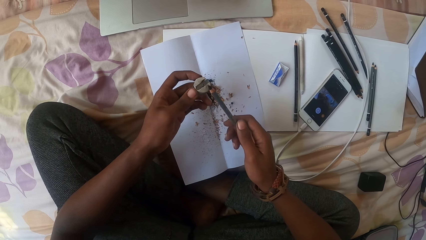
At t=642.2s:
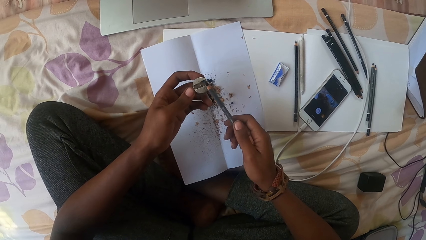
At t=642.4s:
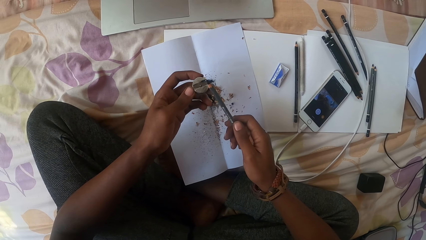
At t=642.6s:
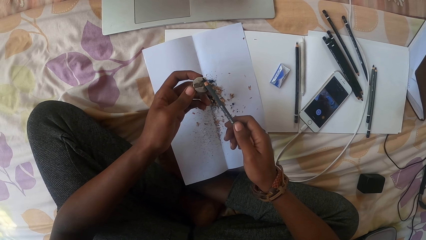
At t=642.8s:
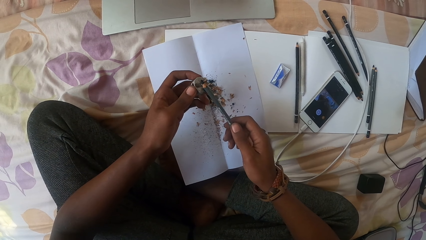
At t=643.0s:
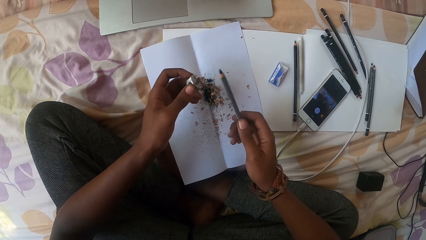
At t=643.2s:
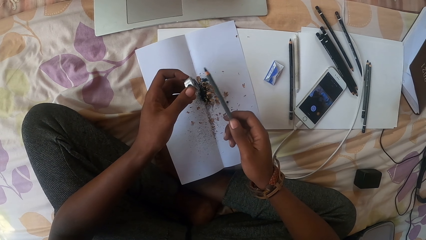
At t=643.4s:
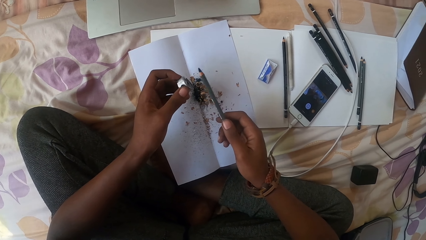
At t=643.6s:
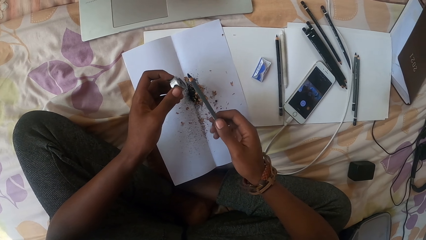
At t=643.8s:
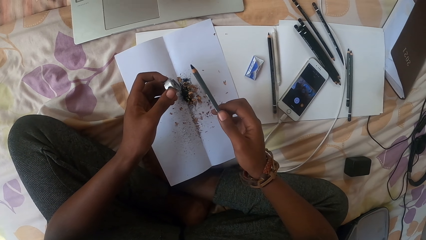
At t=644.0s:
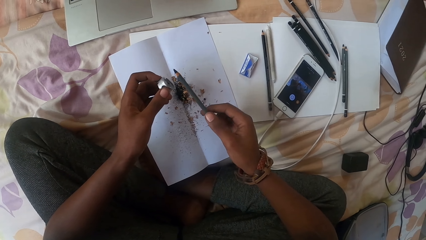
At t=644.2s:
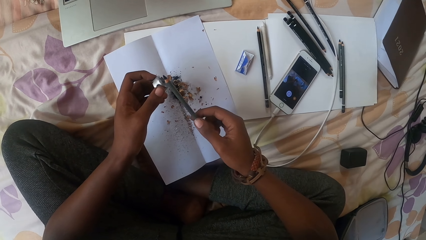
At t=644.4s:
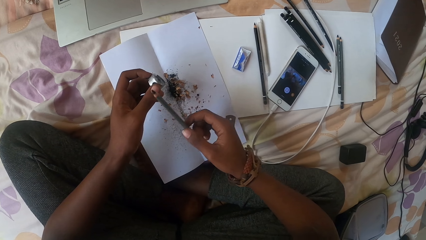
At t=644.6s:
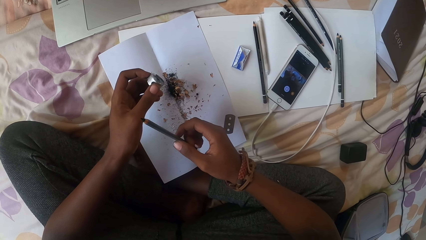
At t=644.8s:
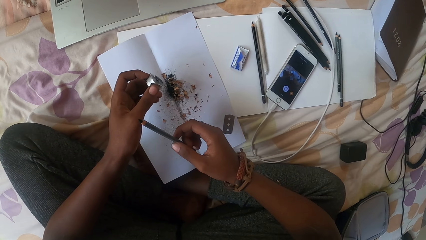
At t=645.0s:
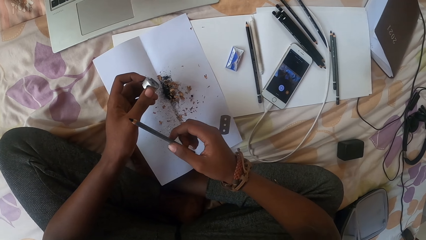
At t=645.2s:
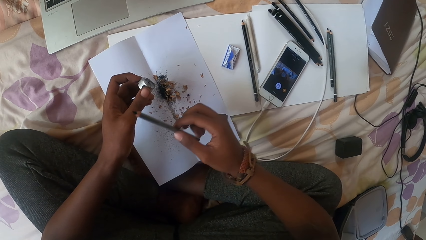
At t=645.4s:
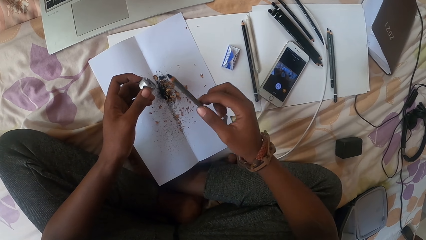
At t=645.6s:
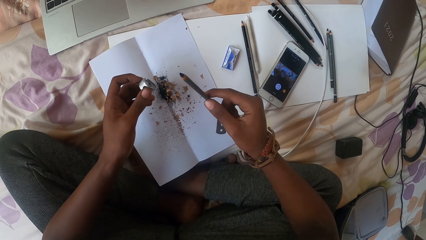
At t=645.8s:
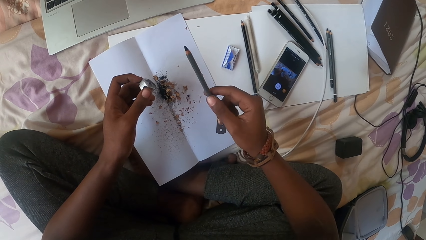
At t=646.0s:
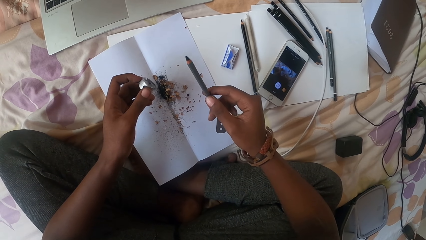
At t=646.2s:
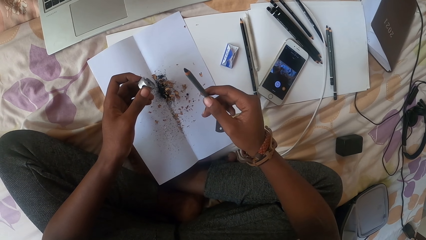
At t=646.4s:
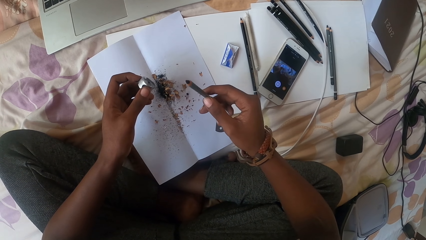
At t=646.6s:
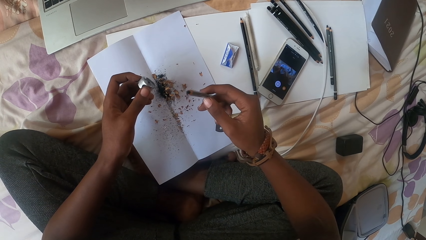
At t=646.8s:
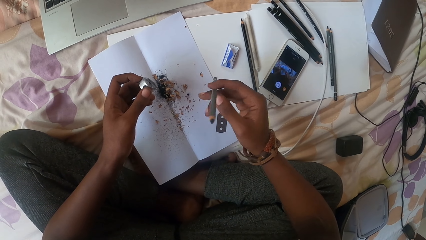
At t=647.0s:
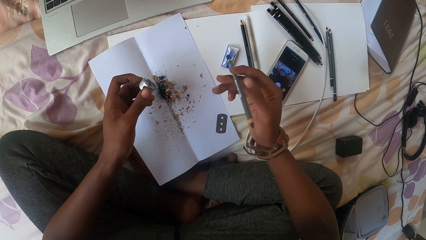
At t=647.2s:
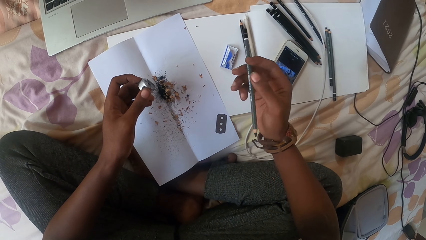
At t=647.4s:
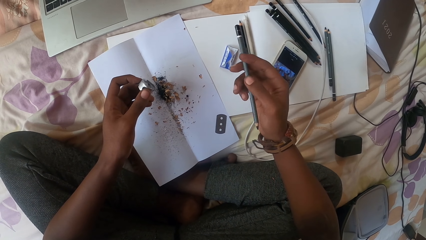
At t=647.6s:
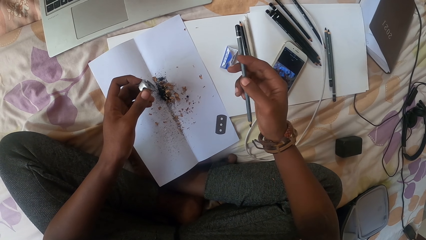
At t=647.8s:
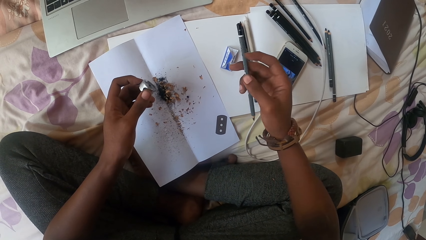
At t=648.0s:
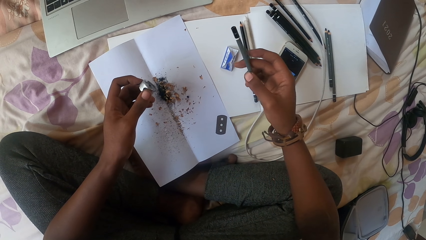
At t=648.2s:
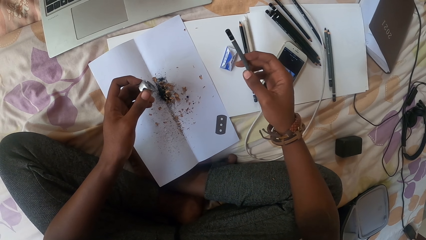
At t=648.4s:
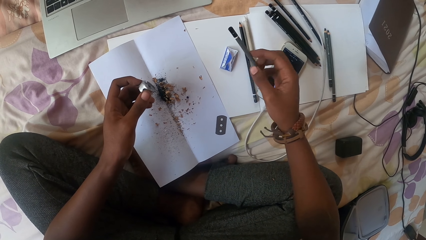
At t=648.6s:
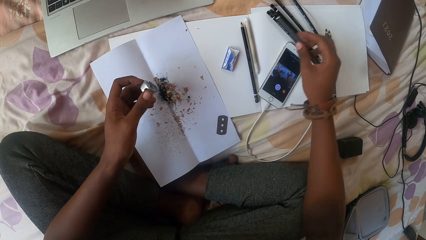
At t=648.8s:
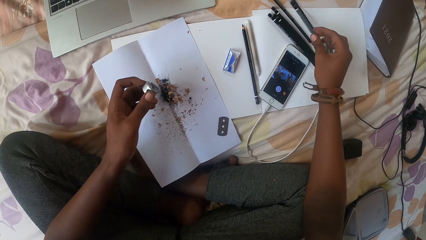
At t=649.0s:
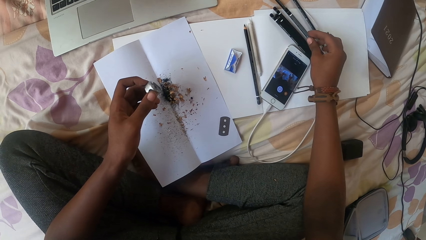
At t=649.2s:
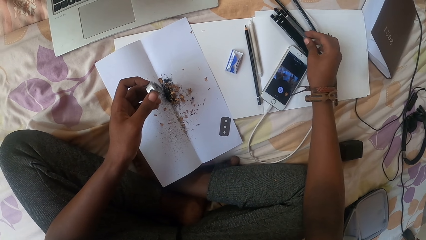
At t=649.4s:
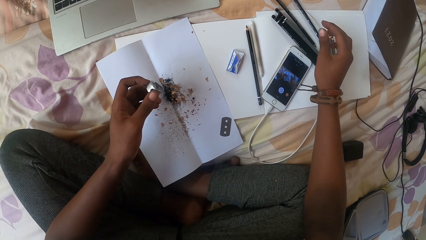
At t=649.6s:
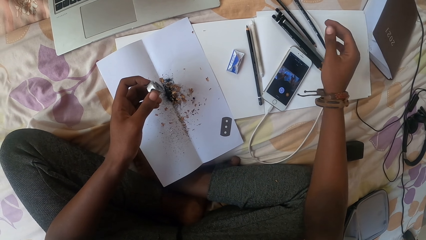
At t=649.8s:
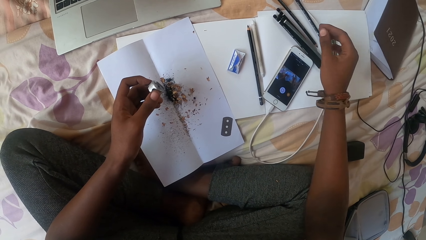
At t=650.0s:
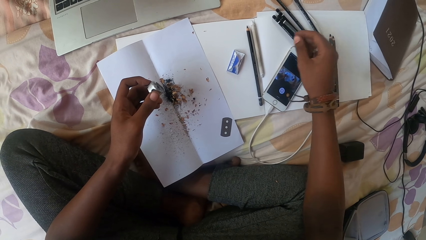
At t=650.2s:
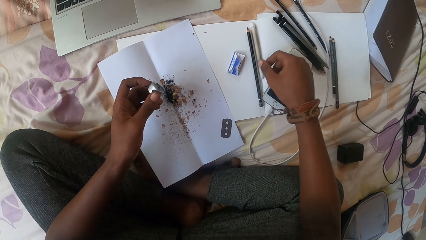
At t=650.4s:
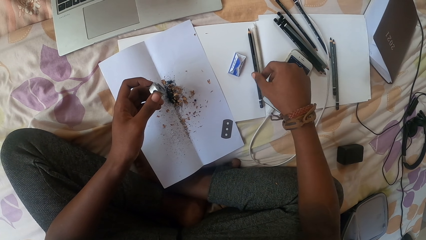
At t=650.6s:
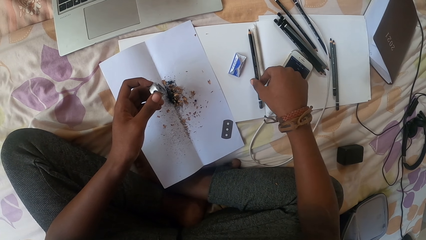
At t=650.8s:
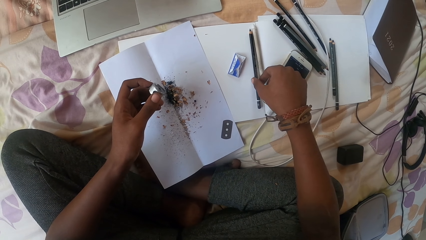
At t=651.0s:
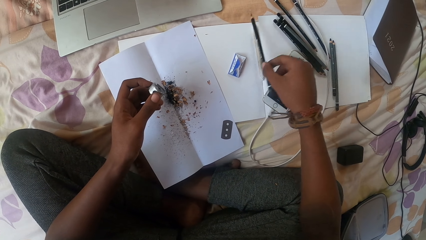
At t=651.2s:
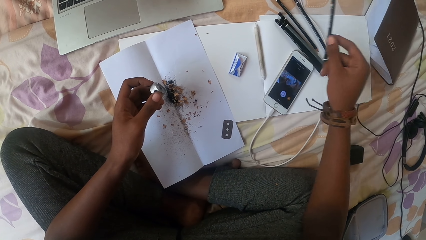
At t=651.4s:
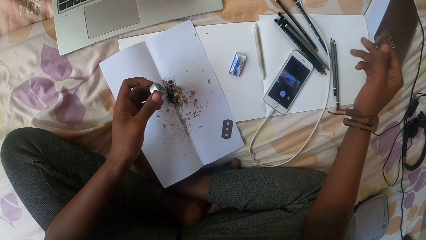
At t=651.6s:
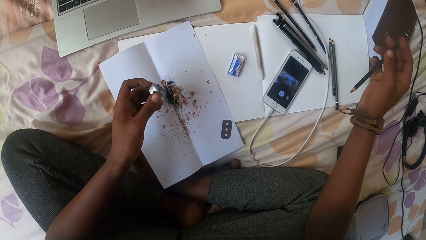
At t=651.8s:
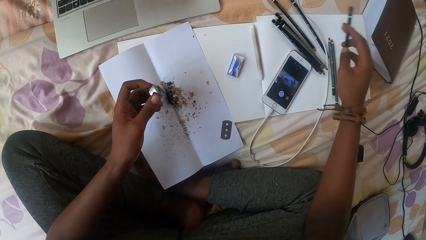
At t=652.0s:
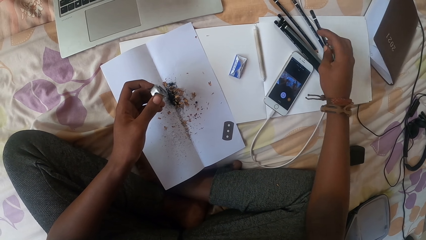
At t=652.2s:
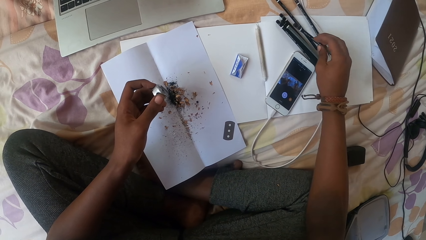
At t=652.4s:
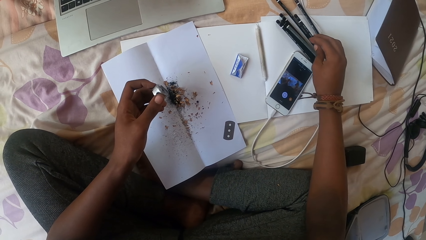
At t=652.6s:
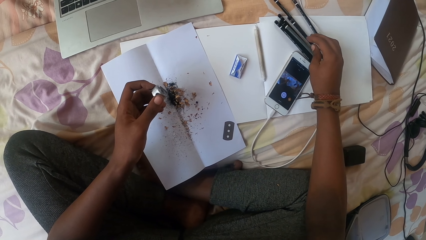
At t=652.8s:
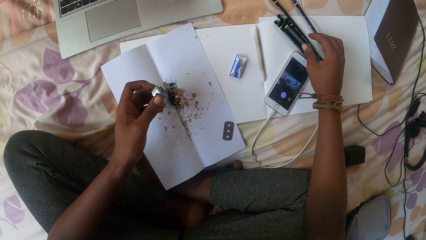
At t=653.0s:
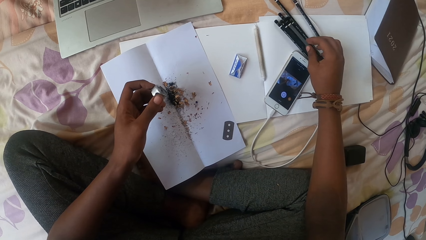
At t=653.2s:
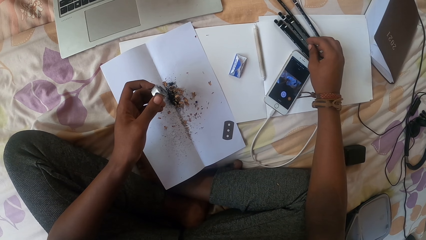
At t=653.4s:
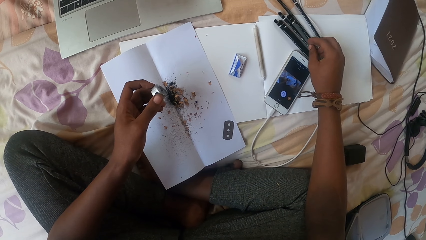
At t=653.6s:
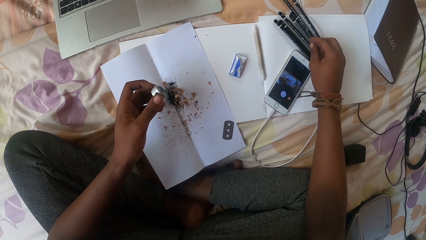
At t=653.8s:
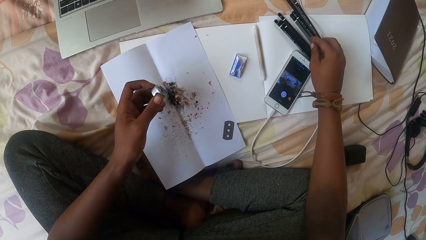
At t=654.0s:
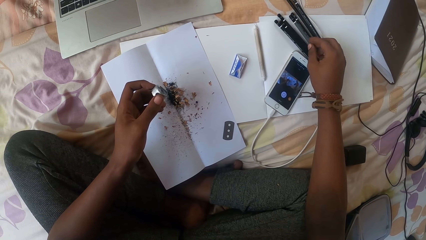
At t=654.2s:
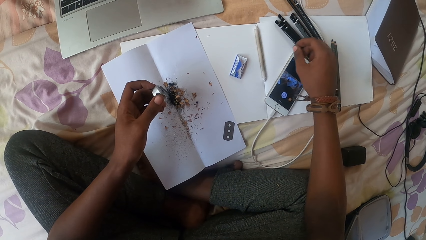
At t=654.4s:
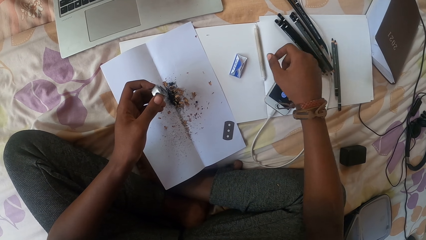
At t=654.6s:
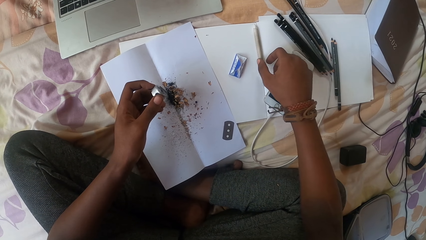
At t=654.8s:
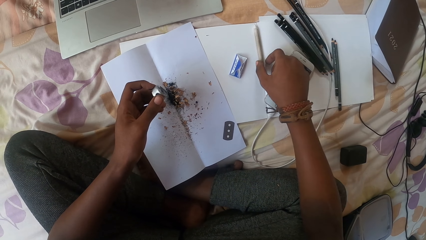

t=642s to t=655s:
The camera wearer looks at the pencil. They put the pencil on the paper. They move the pencil. They pick up the pencil and drop the pencil.

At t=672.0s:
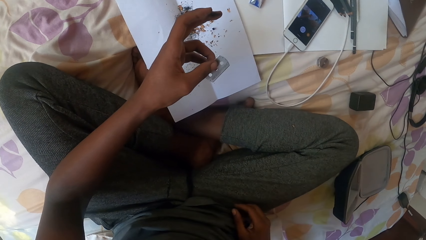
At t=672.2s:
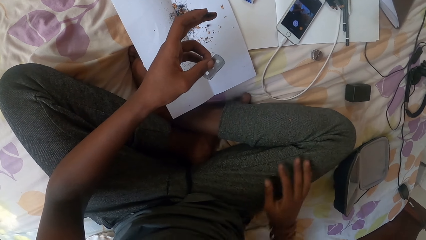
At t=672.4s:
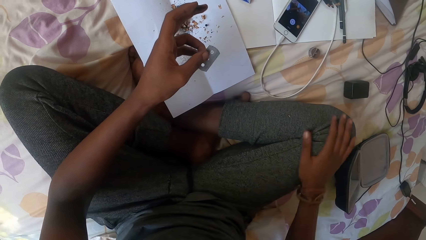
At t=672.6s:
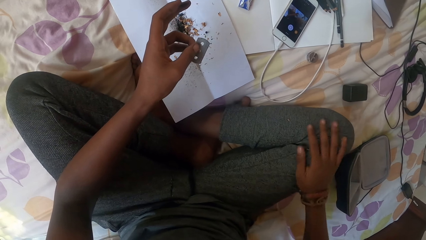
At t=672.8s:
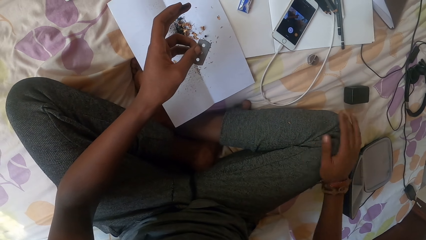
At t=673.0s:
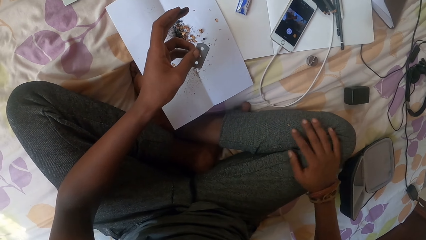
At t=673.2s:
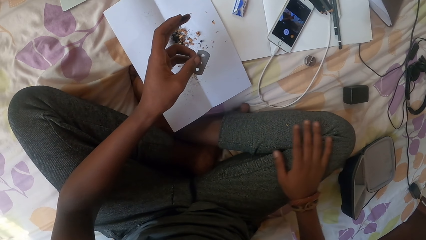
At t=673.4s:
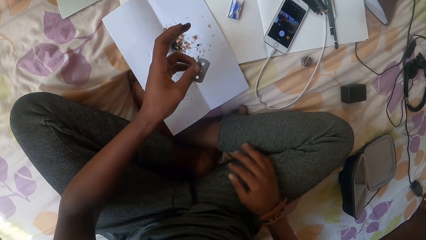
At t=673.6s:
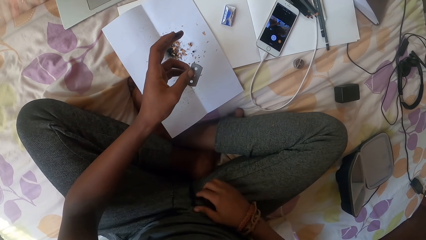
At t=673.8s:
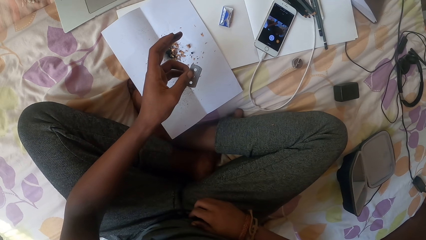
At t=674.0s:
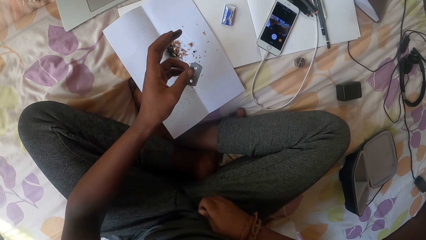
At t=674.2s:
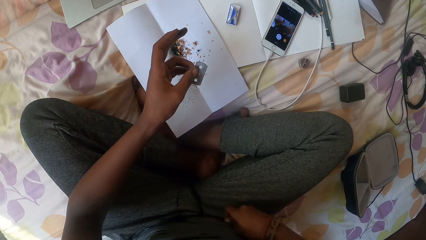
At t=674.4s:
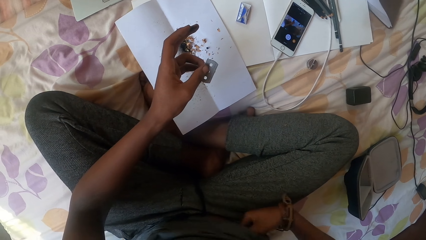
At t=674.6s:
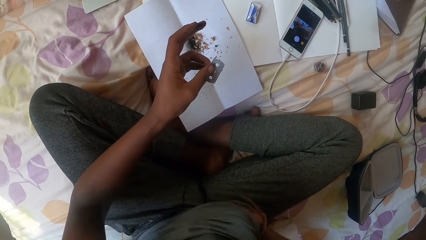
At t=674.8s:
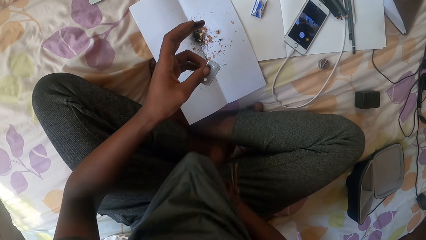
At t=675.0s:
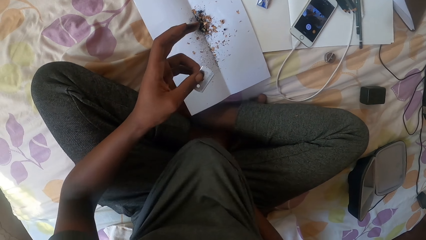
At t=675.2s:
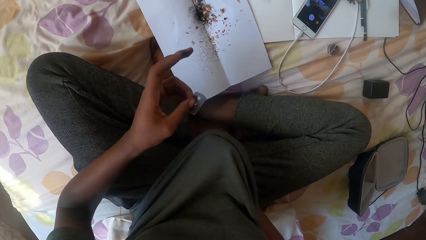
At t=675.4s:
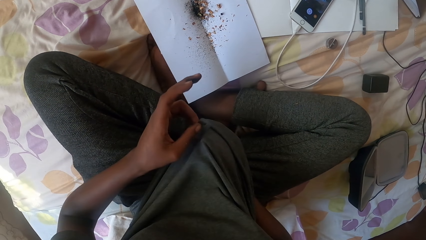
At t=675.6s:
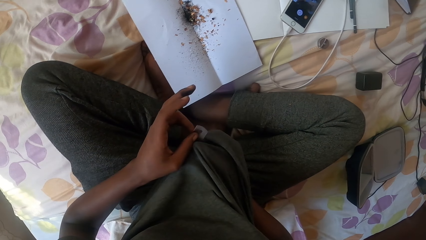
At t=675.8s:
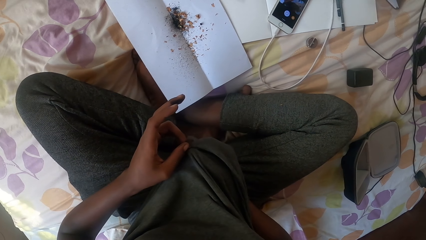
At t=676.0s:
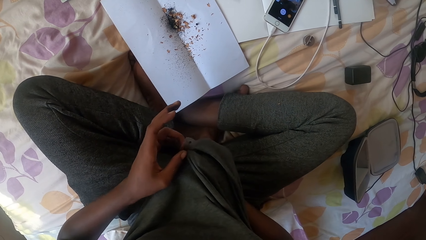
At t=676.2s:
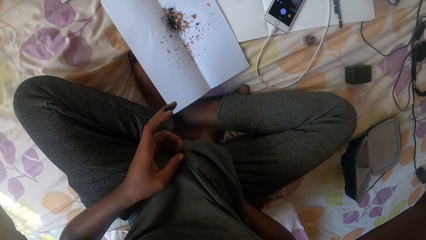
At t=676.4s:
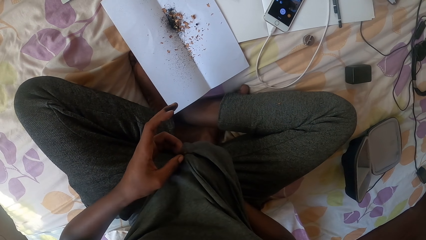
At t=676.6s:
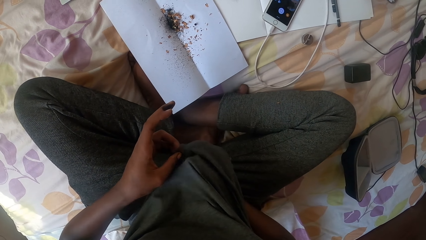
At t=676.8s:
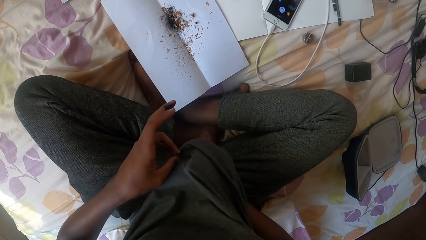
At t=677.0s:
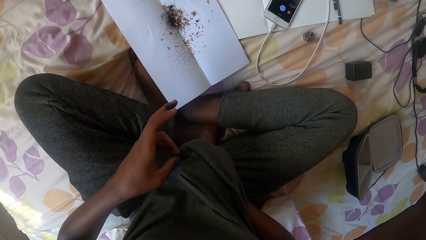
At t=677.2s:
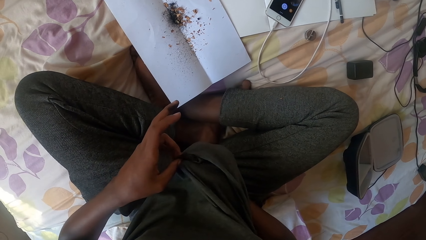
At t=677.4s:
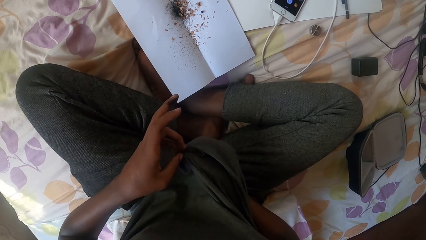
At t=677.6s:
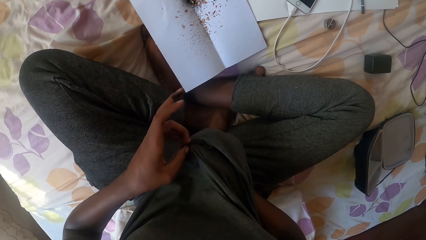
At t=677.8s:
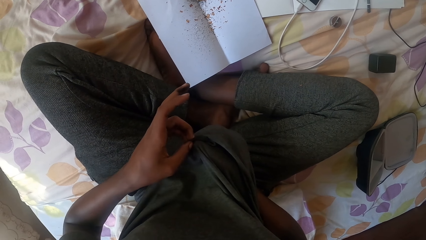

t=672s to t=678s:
The camera wearer wipes his hand on the trouser. He wipes a razor blade on his t-shirt.
